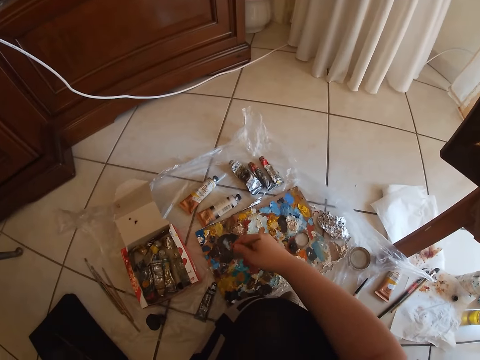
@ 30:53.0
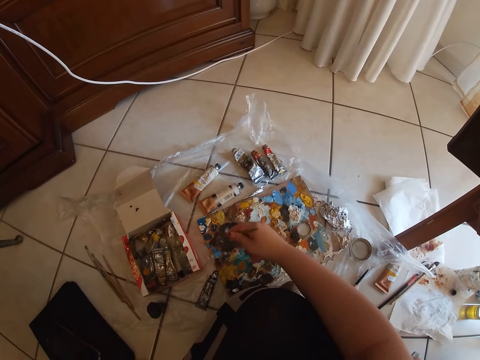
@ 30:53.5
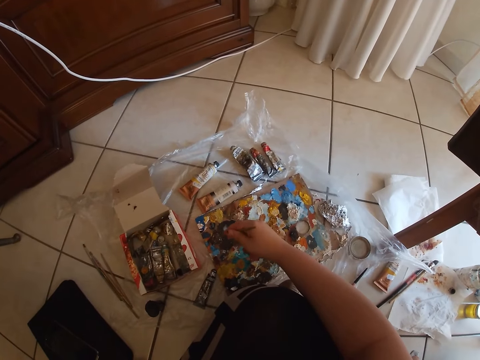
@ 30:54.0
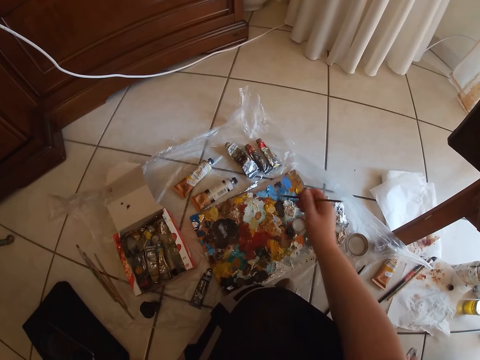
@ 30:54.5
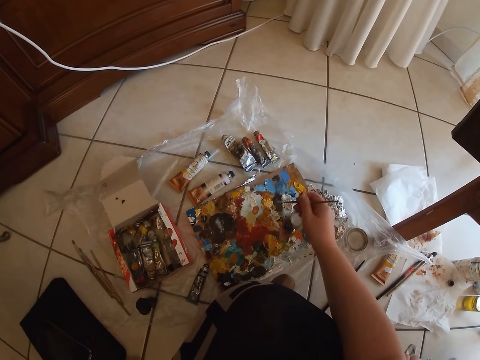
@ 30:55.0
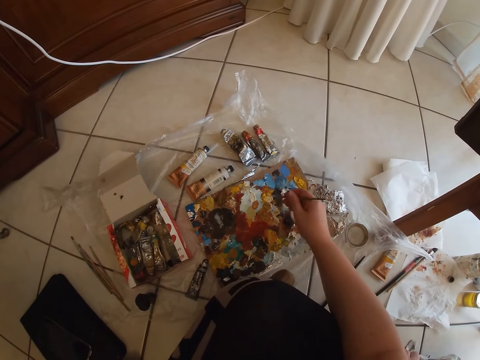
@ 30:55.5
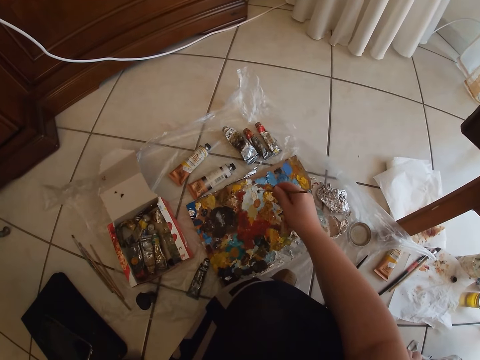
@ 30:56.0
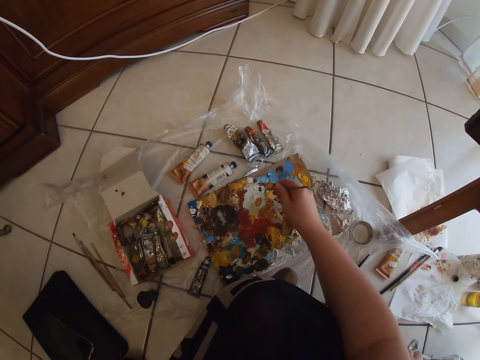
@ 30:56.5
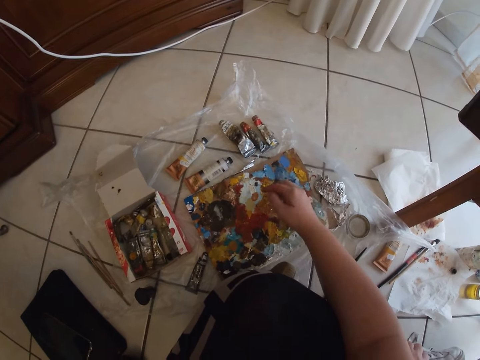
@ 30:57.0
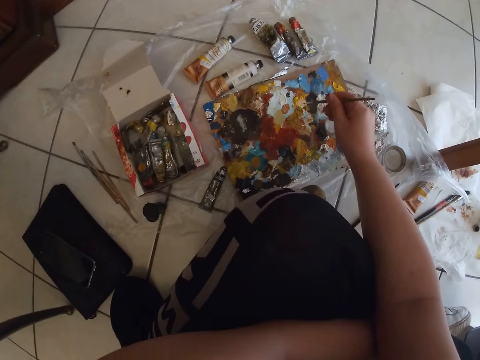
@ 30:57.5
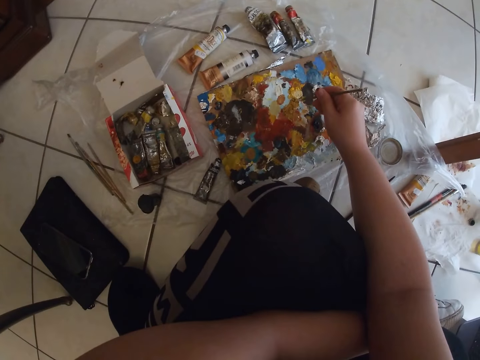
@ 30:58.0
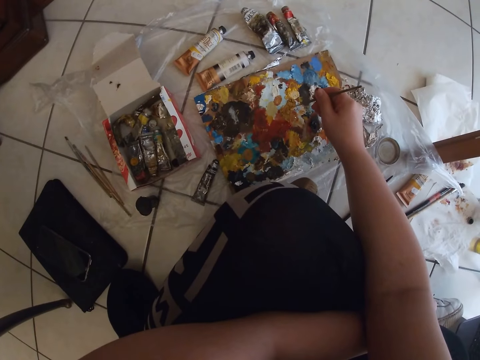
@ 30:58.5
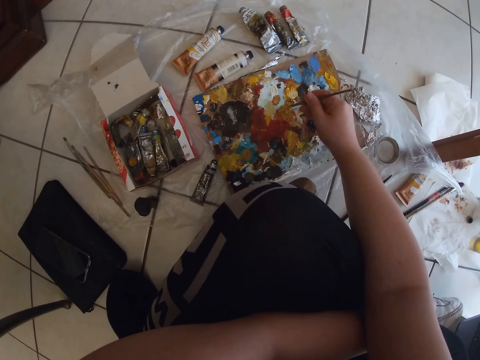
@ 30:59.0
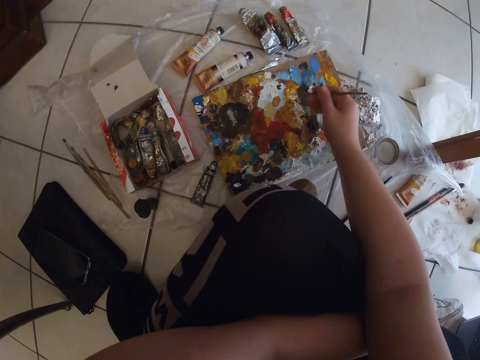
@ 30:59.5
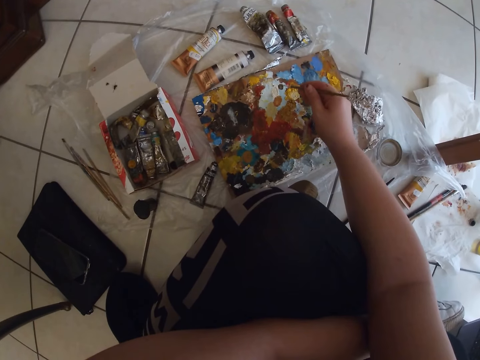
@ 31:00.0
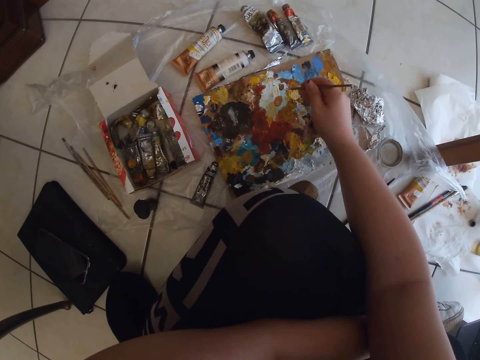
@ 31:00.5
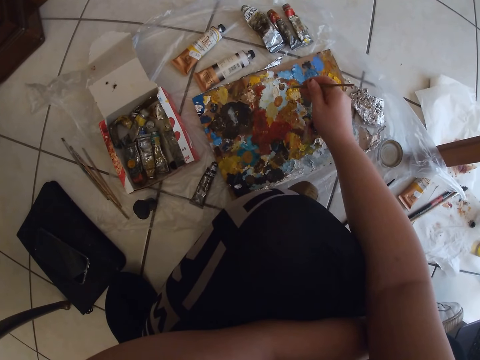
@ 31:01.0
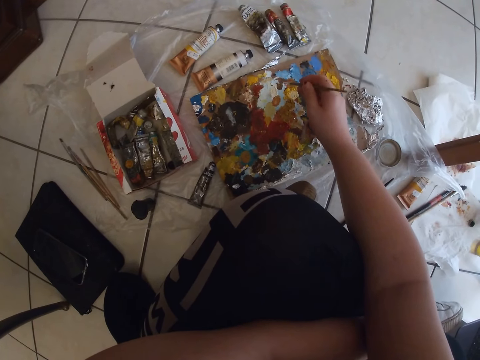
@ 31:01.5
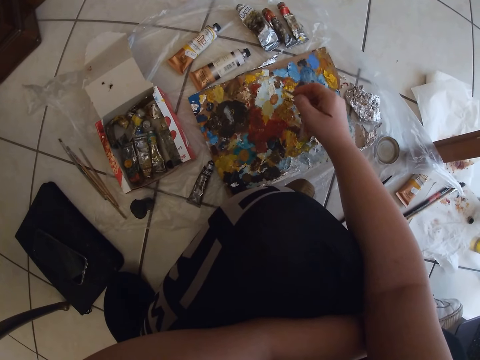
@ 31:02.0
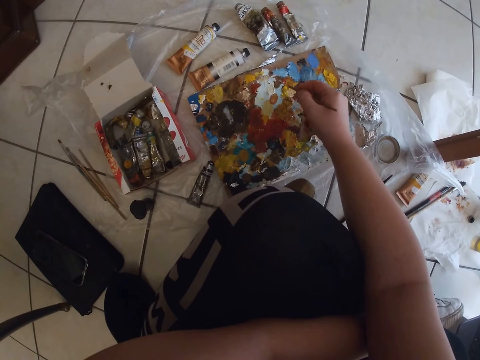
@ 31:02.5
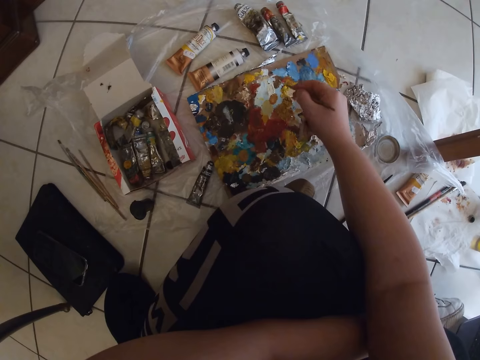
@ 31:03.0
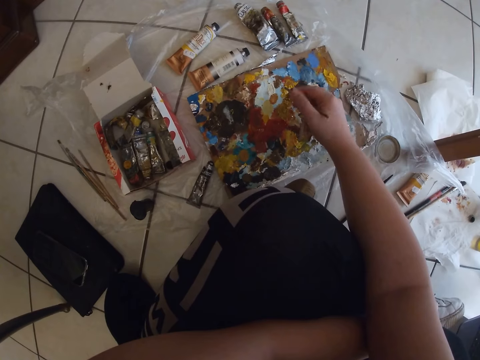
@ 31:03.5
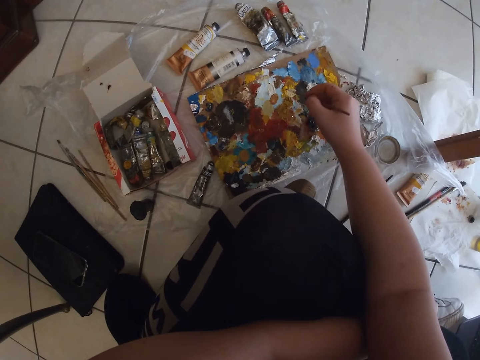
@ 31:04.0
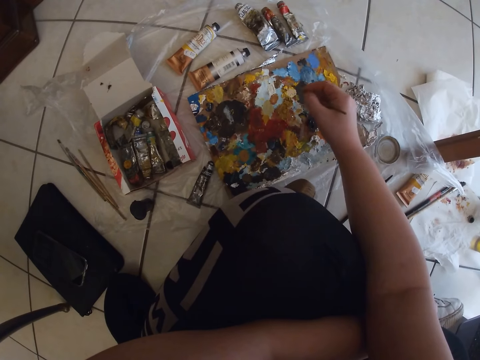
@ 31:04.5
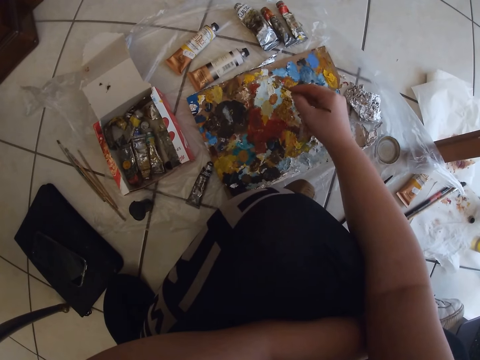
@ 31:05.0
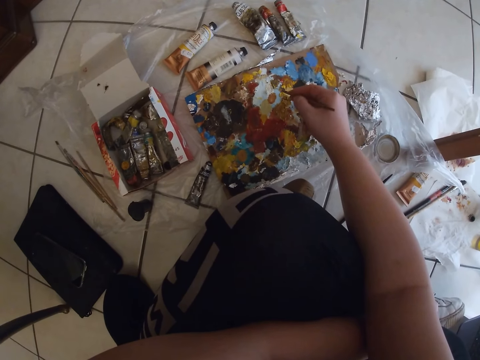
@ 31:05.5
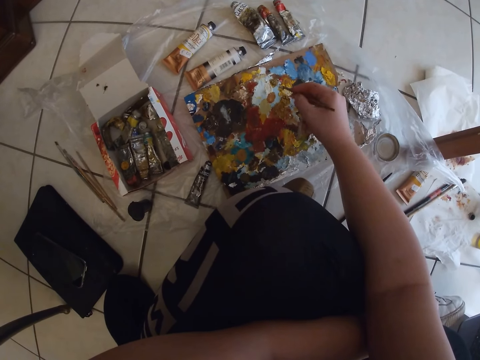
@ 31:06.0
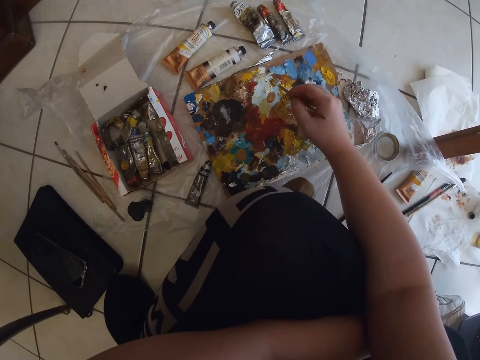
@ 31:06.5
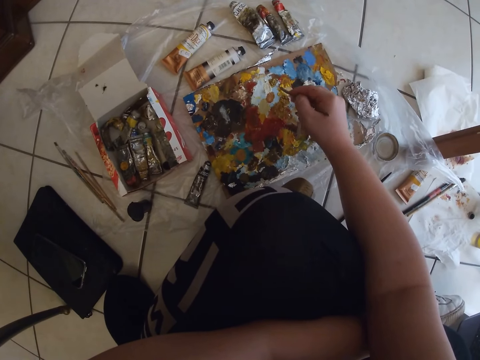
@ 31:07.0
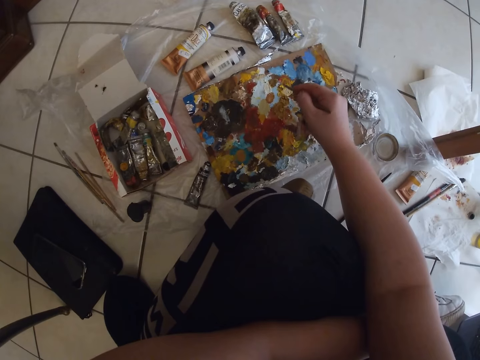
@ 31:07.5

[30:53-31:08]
The camera wearer dabs on some paint in the palette with the paint brush in her right hand. She mixes the paint.

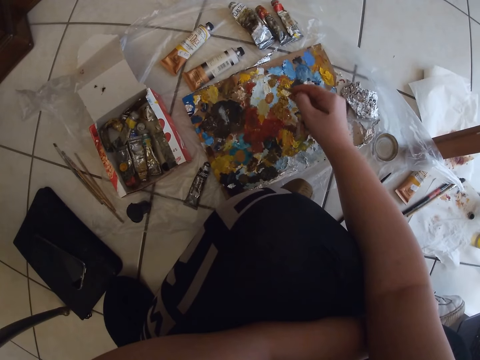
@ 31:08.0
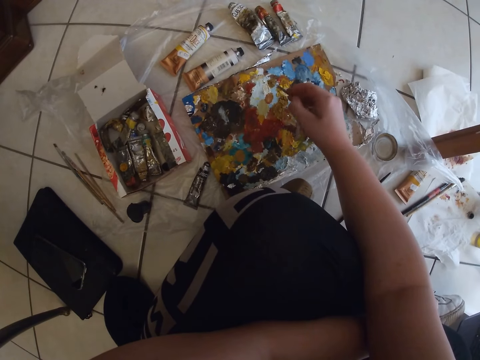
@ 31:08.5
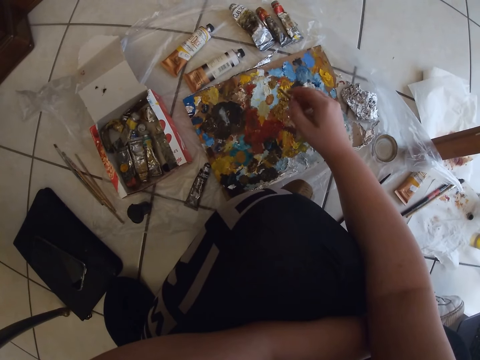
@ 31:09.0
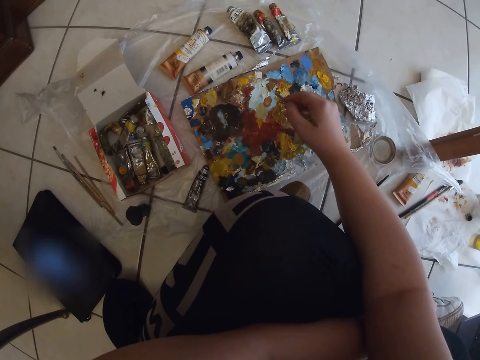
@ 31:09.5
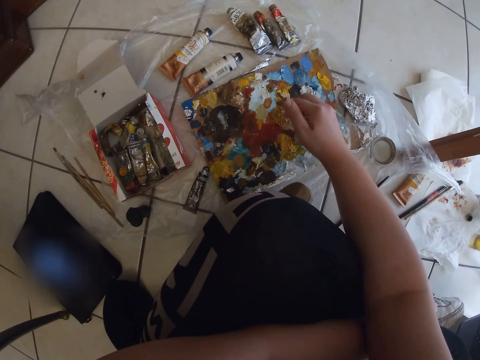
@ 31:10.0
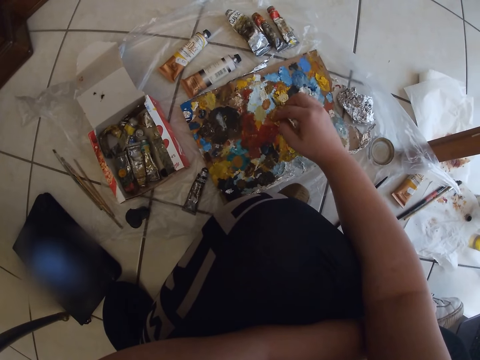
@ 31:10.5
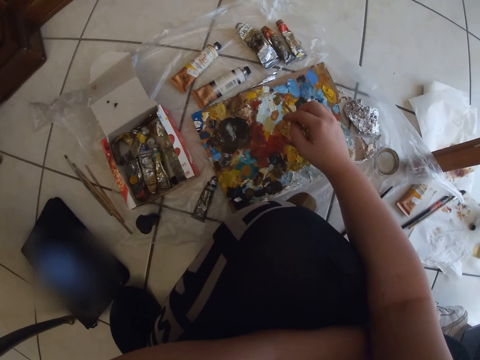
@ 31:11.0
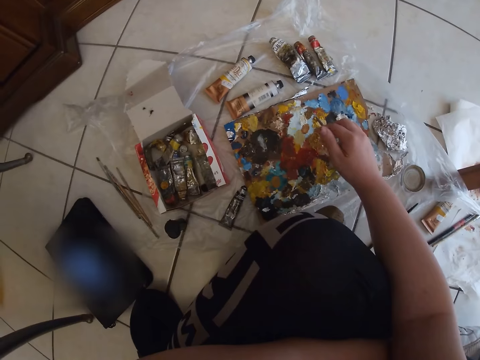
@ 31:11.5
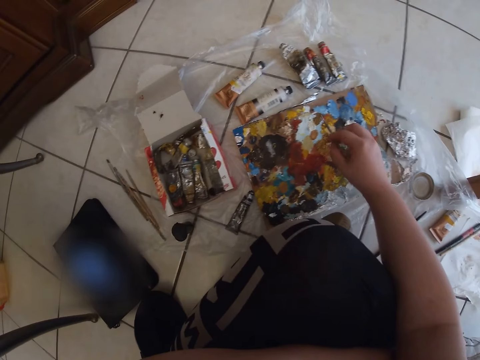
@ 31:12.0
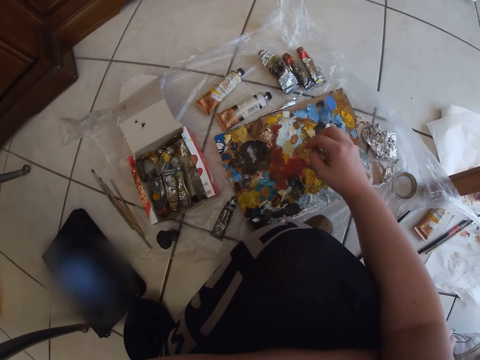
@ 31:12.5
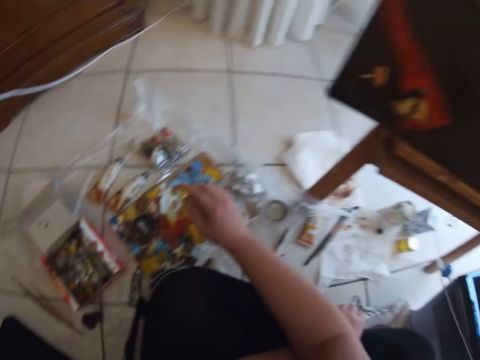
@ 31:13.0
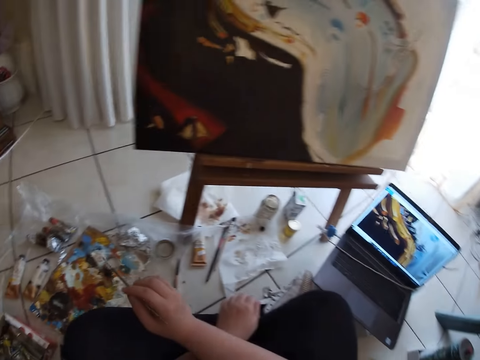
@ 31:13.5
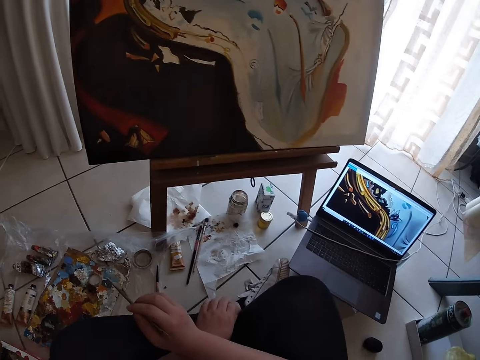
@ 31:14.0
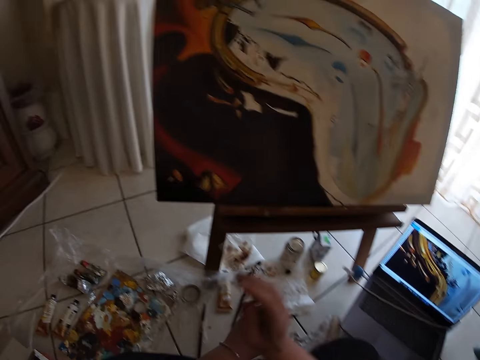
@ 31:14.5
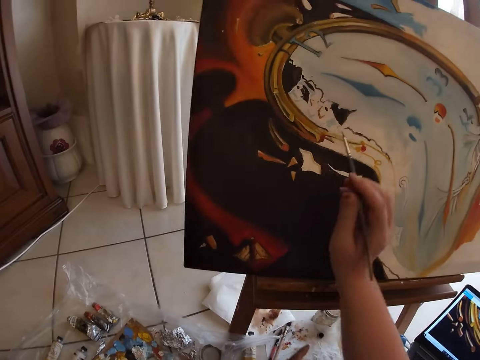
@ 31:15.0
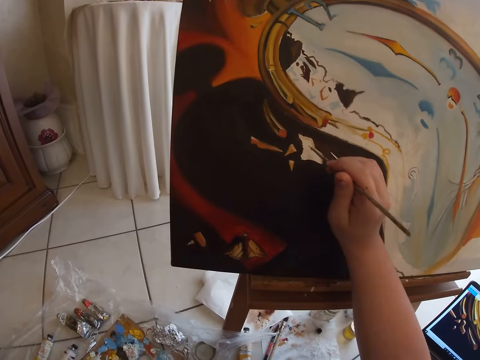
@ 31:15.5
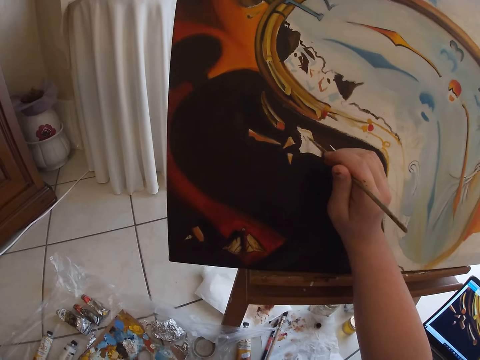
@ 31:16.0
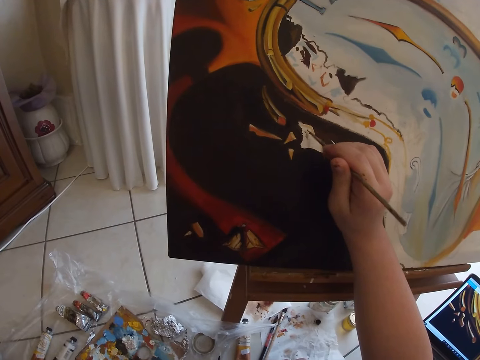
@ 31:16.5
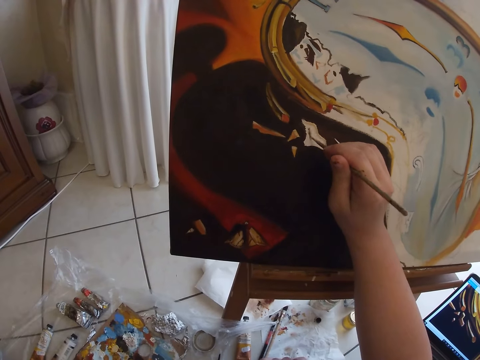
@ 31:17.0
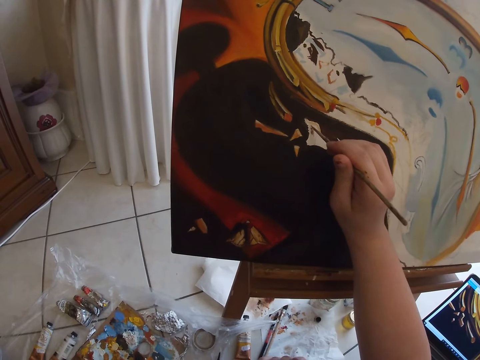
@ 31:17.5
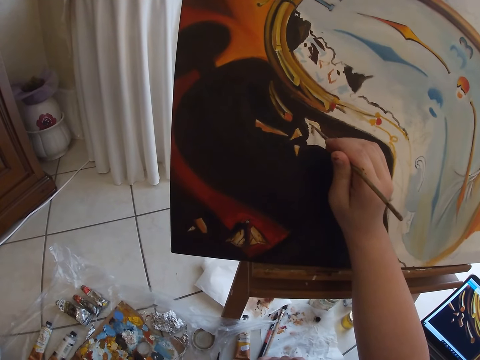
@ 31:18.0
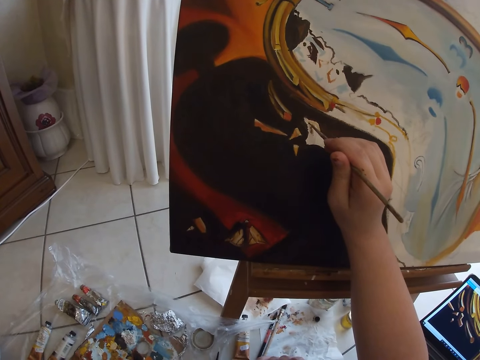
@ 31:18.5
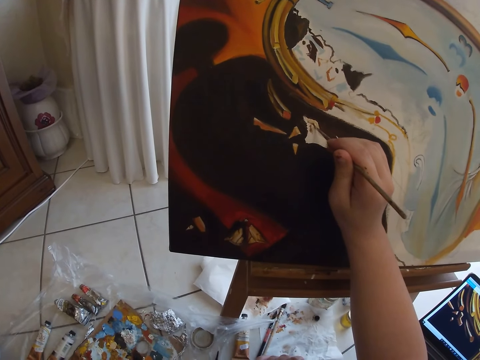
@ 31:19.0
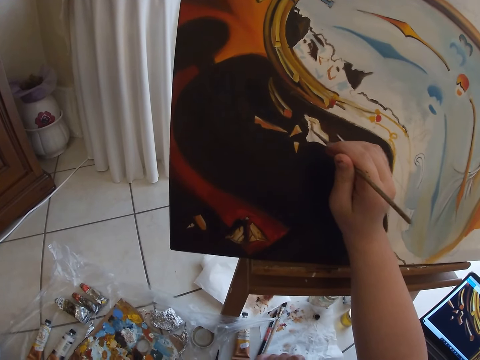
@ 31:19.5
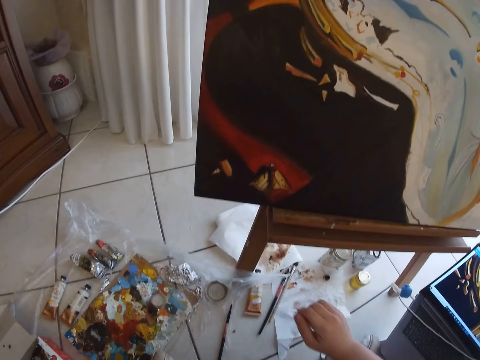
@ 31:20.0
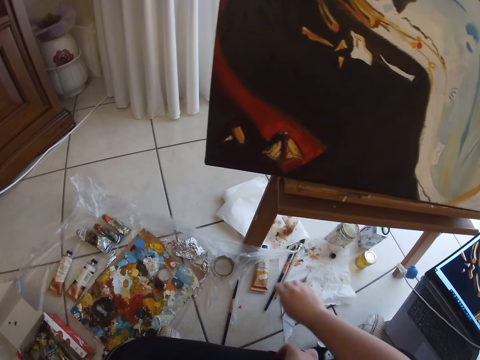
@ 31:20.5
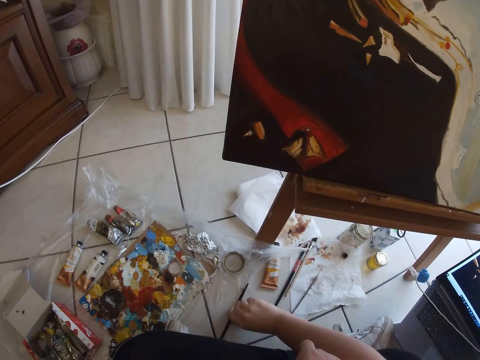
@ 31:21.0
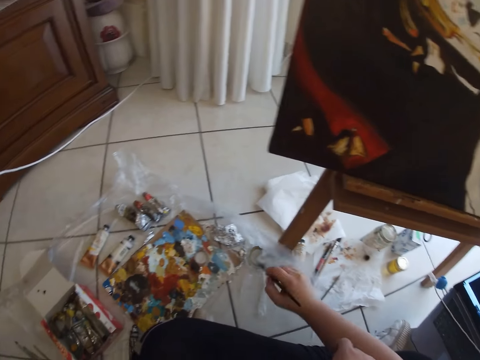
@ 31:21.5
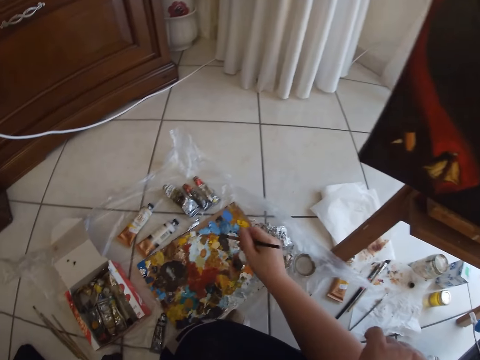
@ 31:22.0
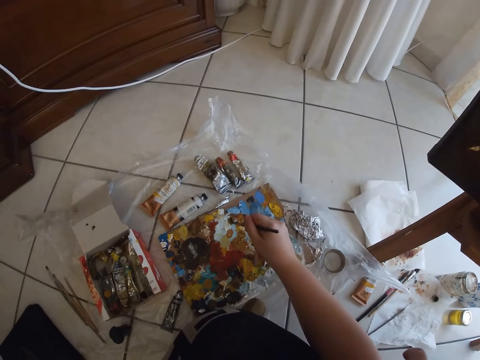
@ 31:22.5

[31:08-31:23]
The camera wearer paints on the canvas with the paint brush in her right hand. She drops the paintbrush in her right hand on the paper on the floor. She picks up another paintbrush from the floor with her right hand. She dabs on some paint in the palette with the paint brush in her right hand.
